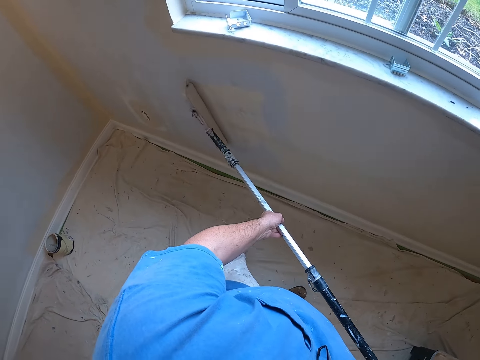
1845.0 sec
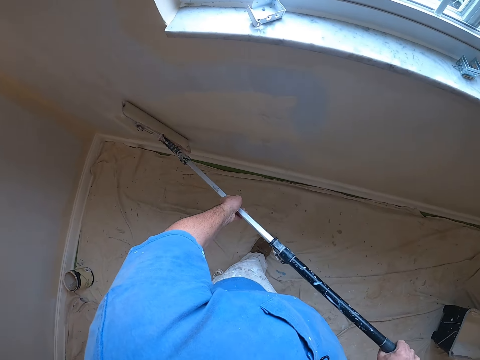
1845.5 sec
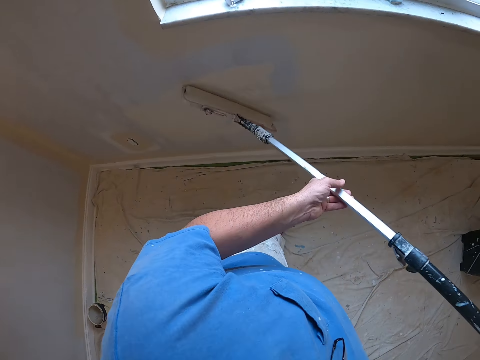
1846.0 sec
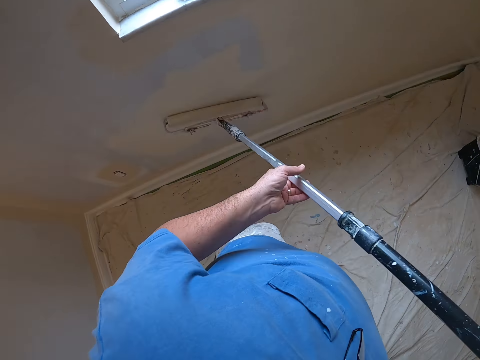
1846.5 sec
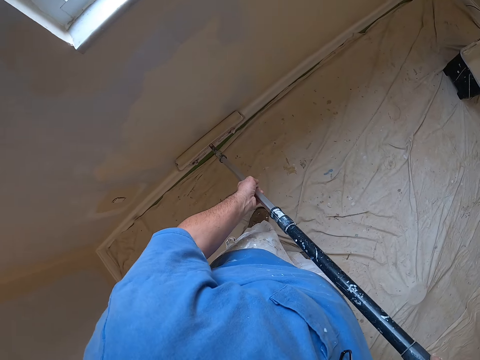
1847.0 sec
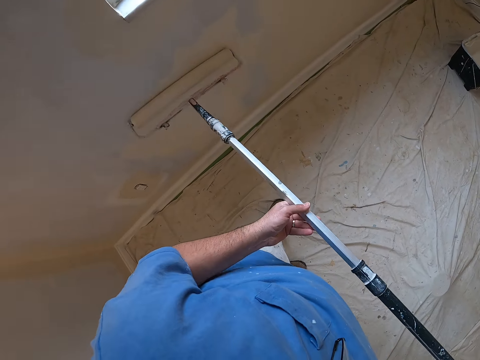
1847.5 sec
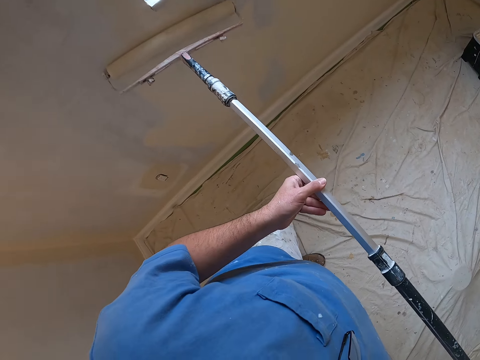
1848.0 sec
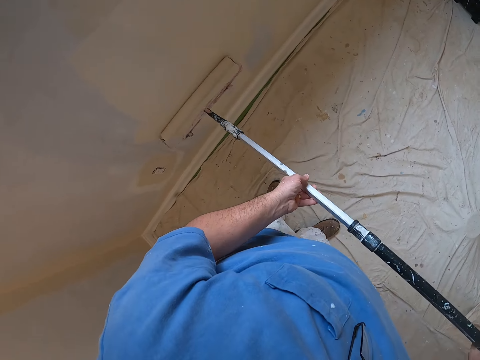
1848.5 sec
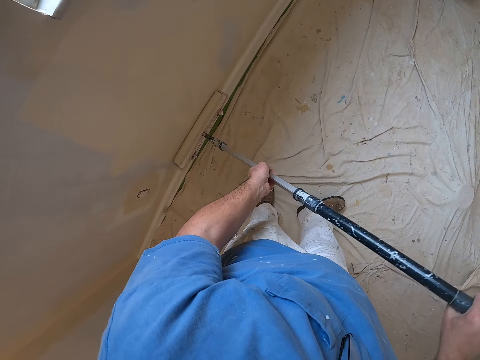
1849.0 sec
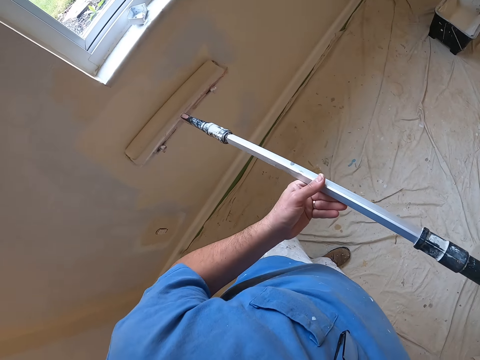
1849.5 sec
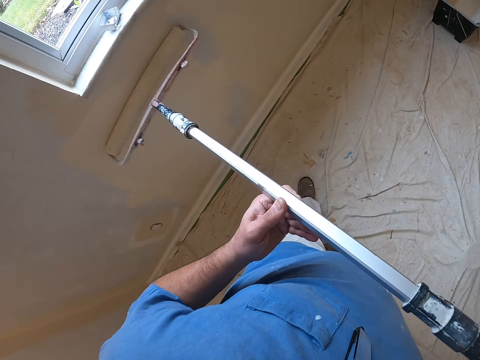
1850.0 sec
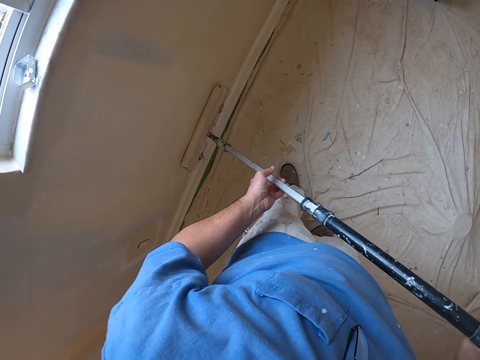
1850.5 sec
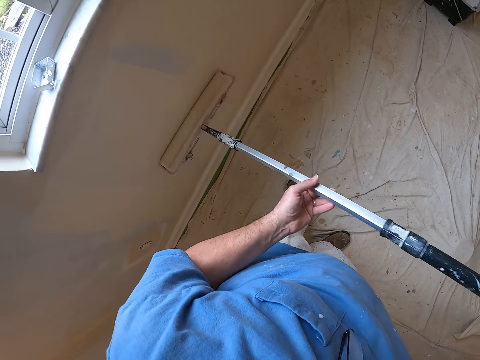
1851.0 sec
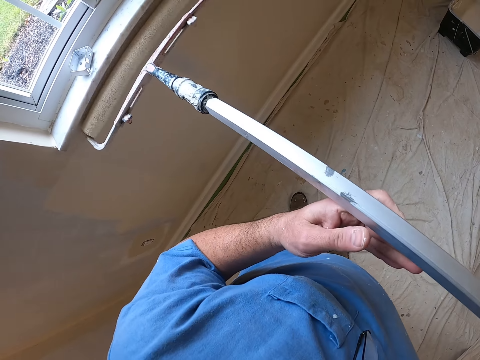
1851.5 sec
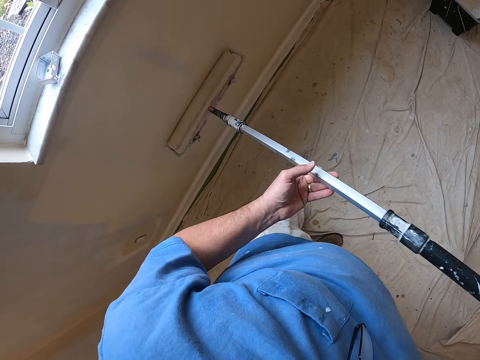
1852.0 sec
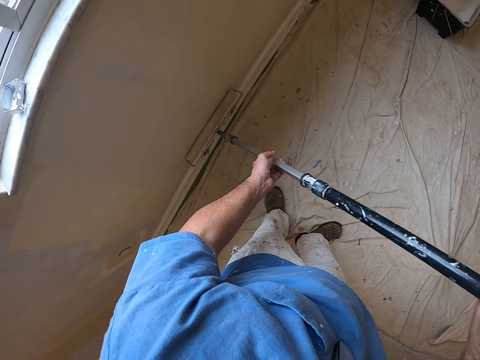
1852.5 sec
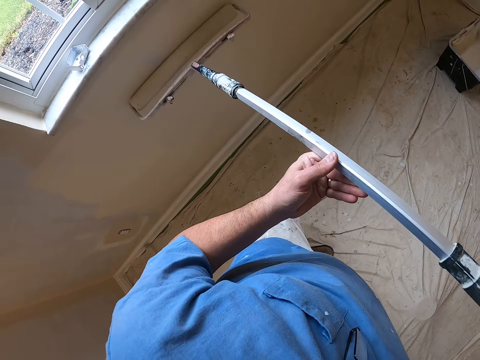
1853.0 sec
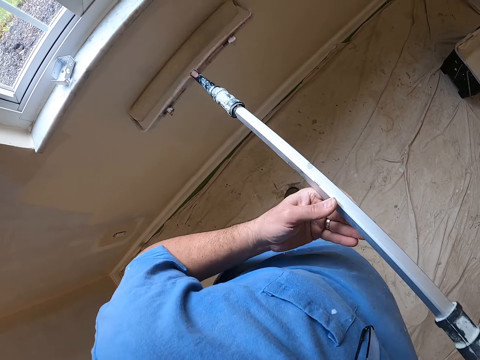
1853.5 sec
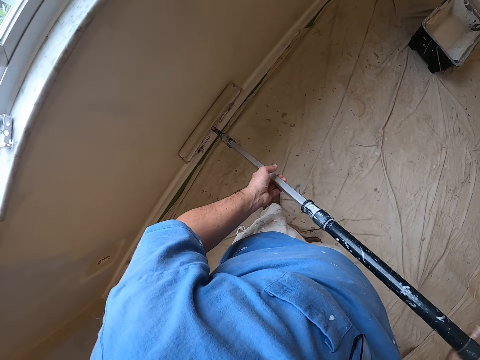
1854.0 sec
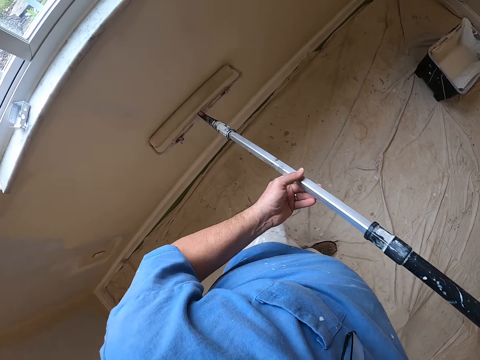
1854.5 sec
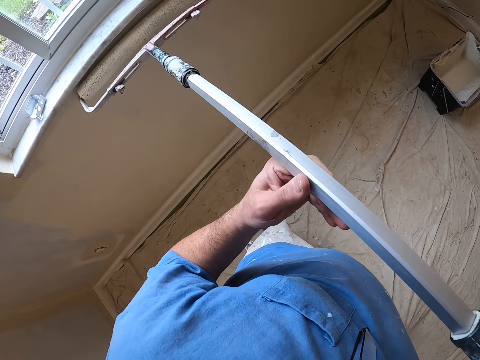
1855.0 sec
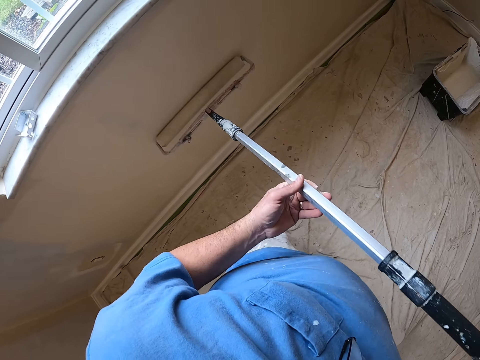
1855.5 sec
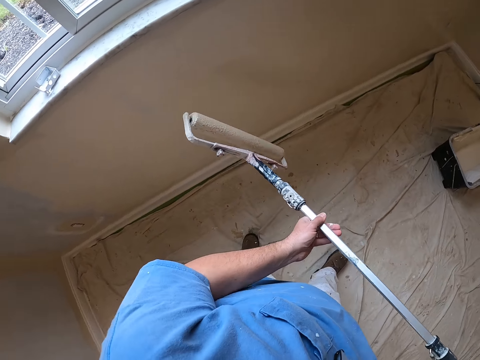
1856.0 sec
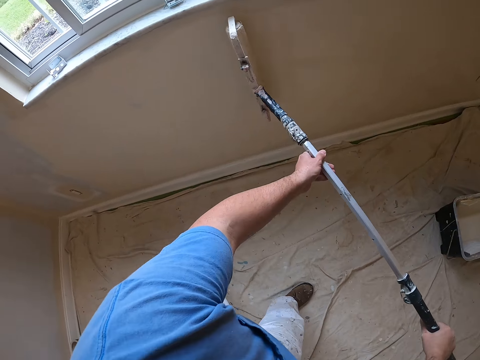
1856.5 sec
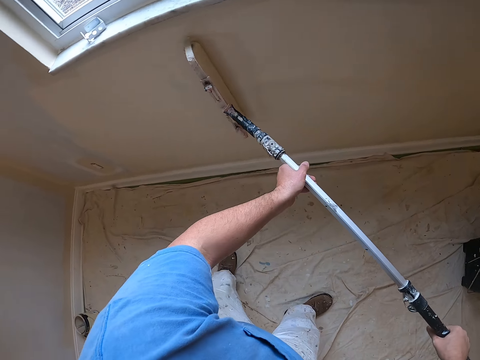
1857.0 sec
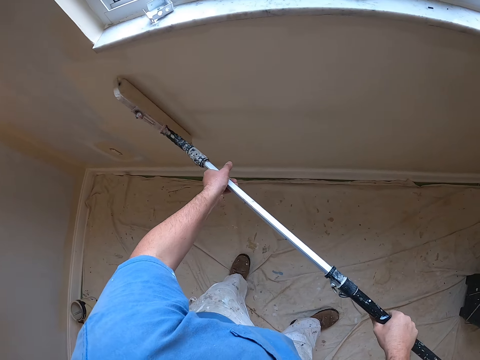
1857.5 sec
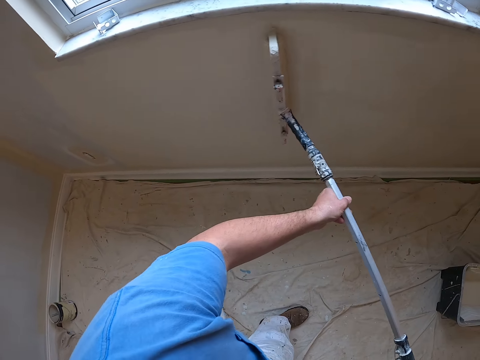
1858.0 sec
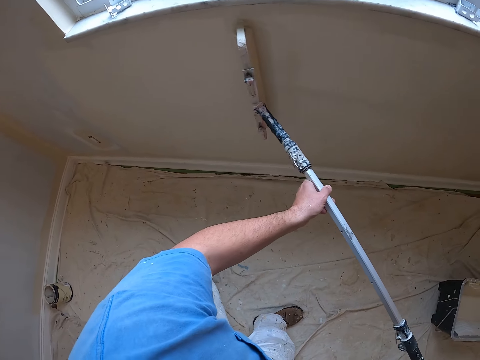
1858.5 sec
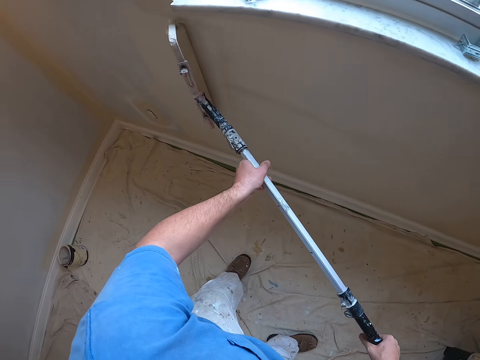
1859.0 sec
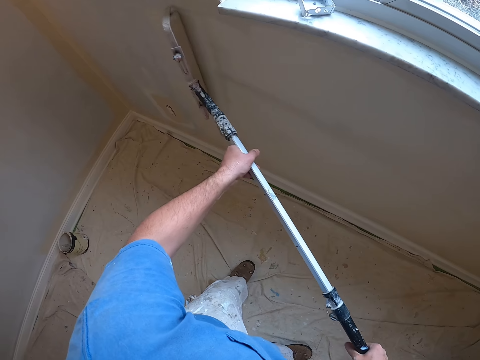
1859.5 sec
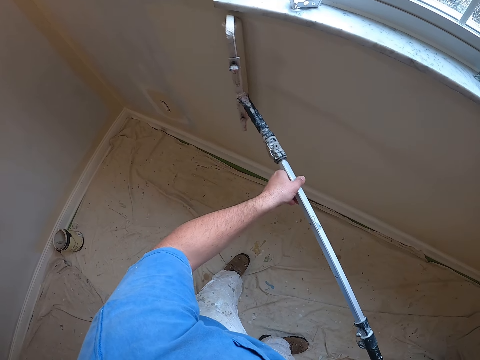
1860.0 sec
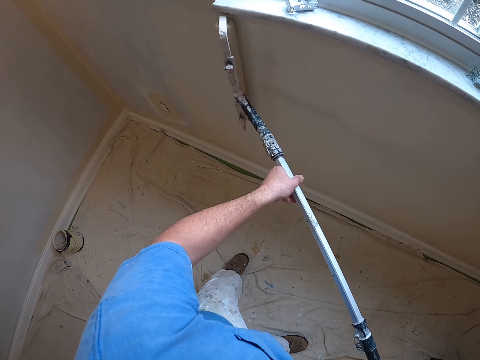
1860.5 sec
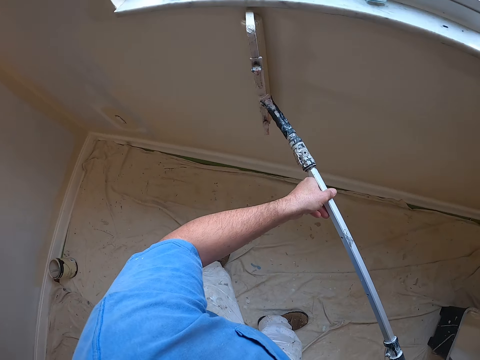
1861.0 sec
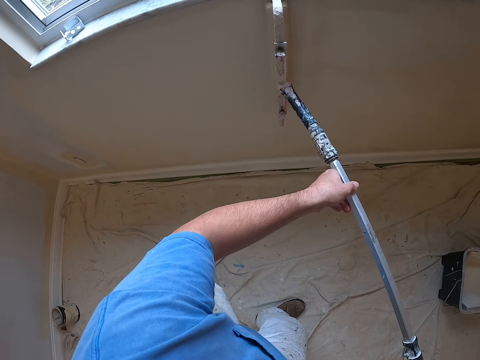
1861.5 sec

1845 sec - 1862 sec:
The camera wearer turns the paint roller sideways. He paints the wall with the paint roller in his hands.

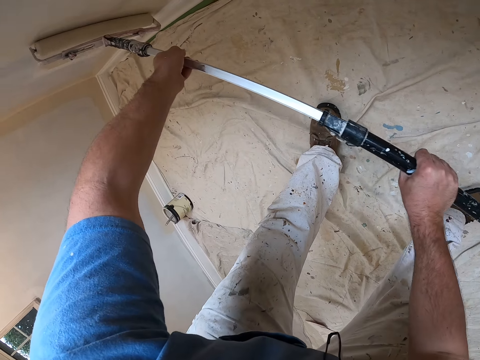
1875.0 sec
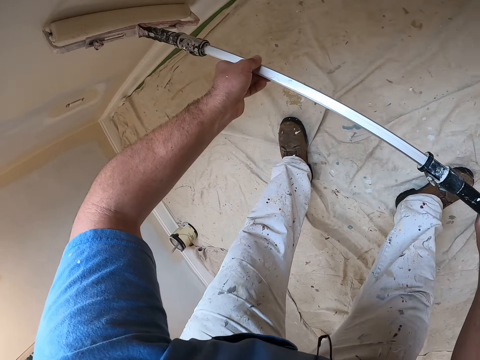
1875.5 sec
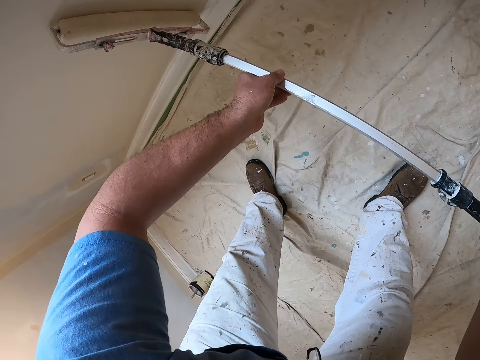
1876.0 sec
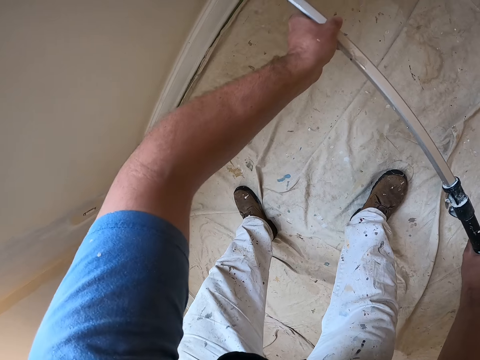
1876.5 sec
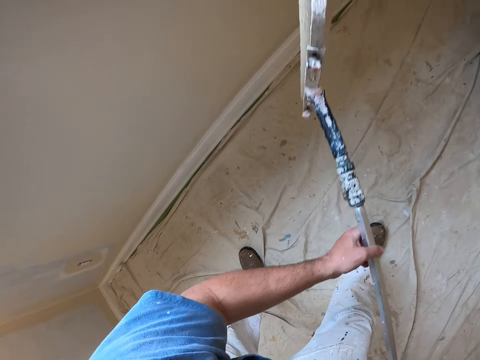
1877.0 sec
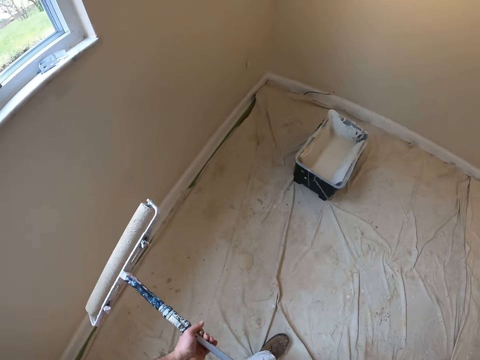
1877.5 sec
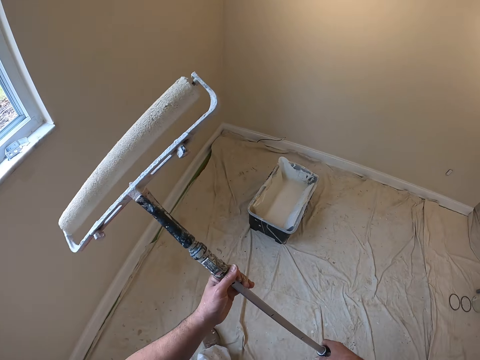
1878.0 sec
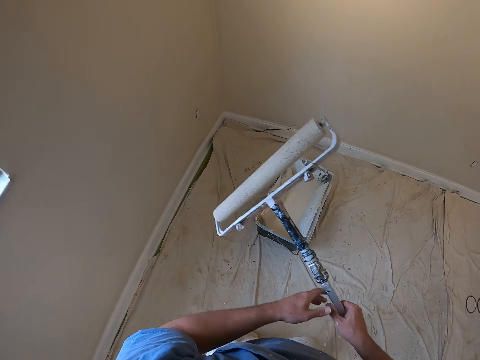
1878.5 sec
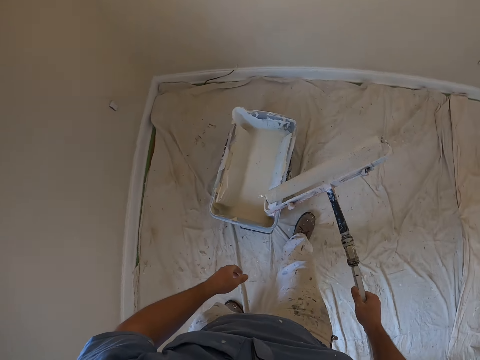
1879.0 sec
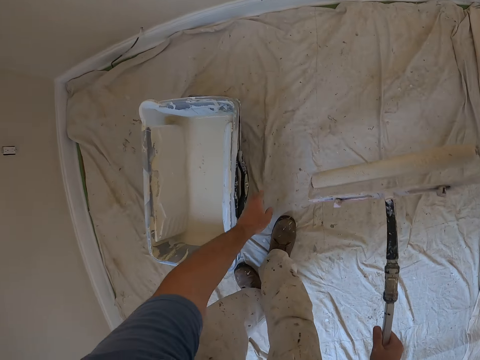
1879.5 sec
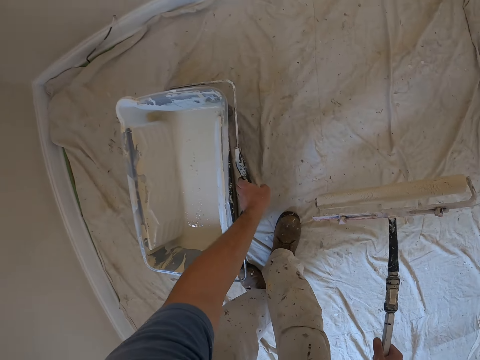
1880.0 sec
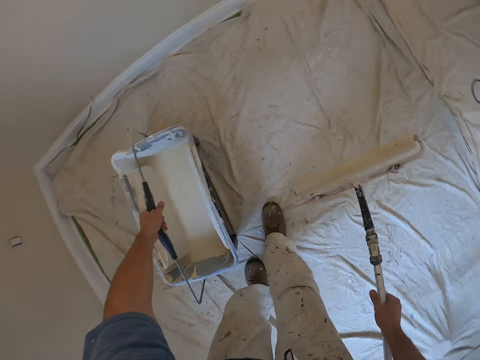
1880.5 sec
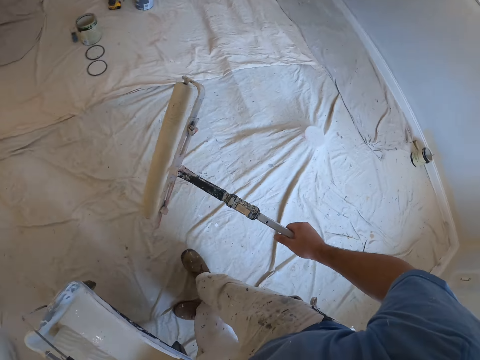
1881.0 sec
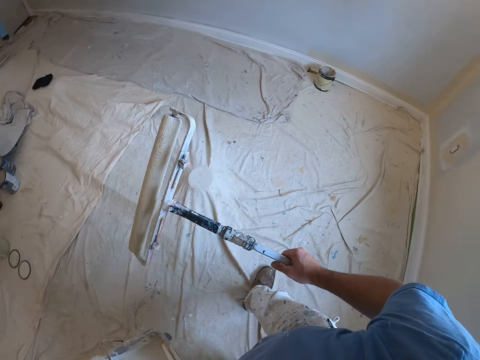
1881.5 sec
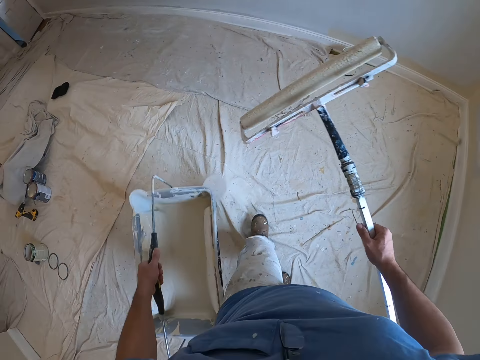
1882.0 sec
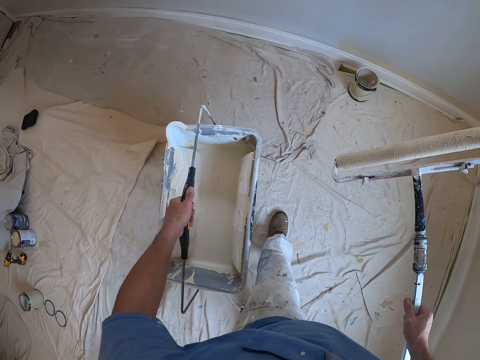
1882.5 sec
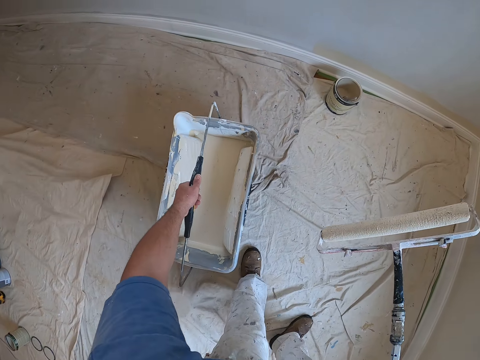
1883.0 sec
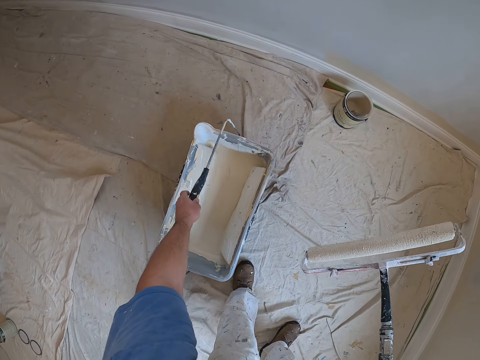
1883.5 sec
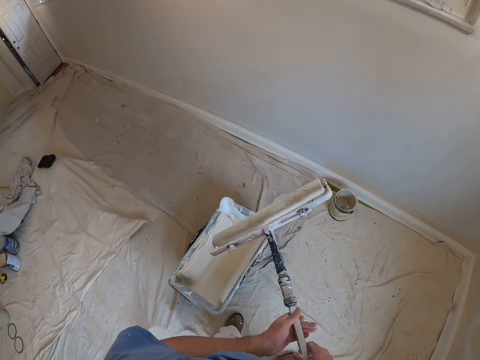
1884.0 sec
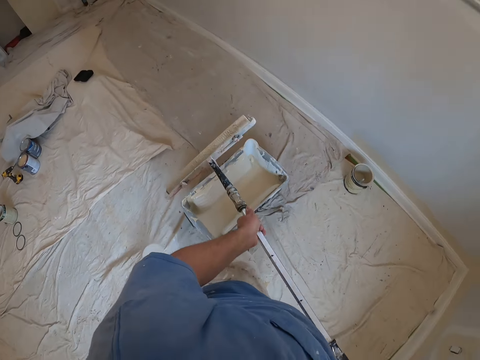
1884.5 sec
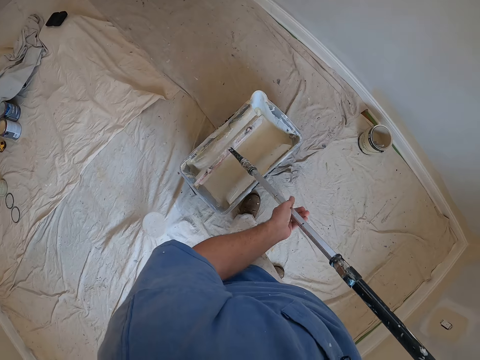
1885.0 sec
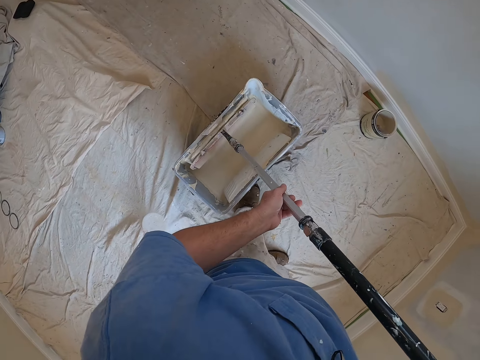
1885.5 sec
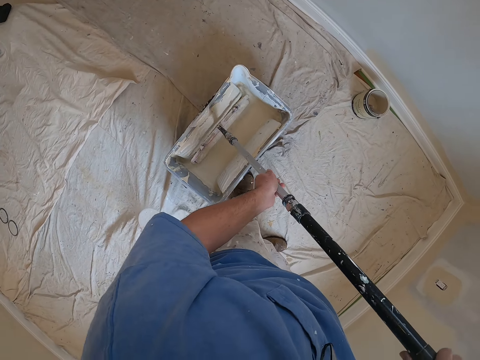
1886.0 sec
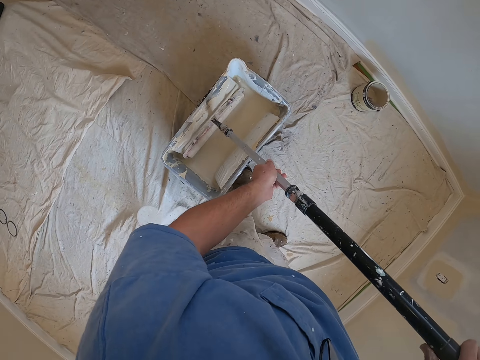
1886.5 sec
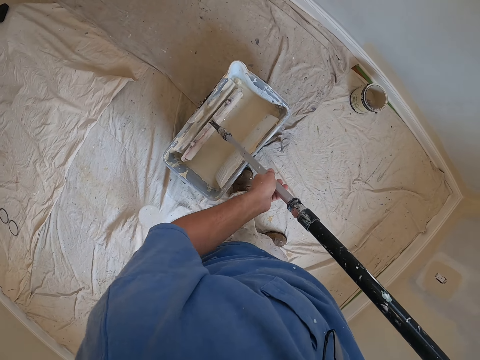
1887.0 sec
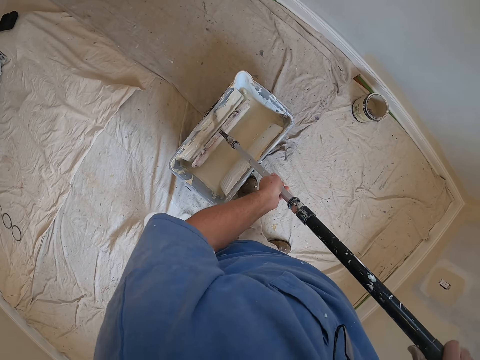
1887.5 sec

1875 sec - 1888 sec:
The camera wearer walks towards the paint container. He moves around the room. He carries the paint container with his left hand. He walks to the other end of the room. He drops the paint container in his left hand on the floor. He holds the paint roller handle extension with his left hand, moves his left hand up on the paint roller handle extension, and dips the paint roller into the paint container with both hands. He distributes the paint on the paint roller.
